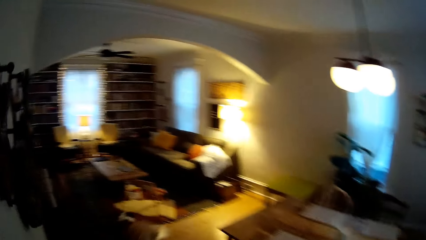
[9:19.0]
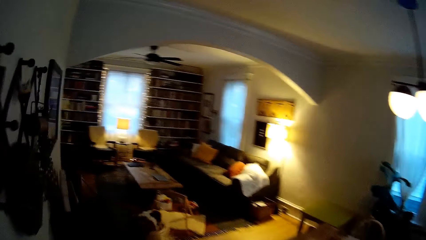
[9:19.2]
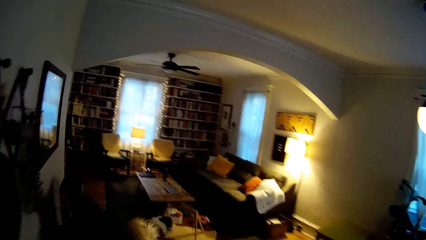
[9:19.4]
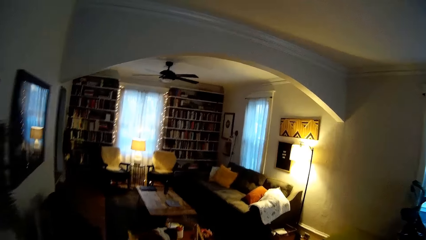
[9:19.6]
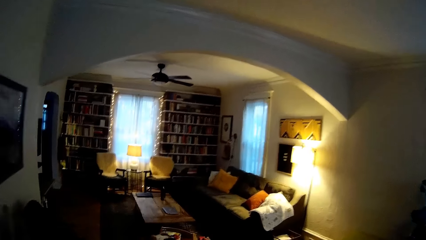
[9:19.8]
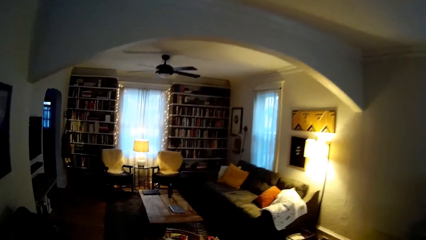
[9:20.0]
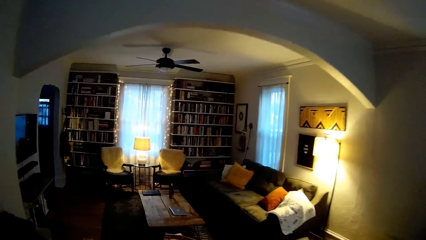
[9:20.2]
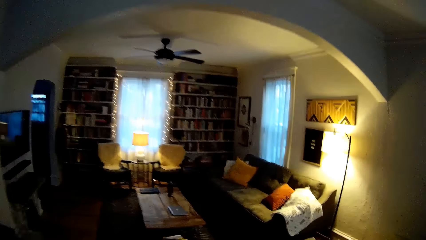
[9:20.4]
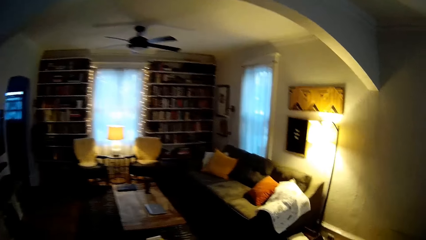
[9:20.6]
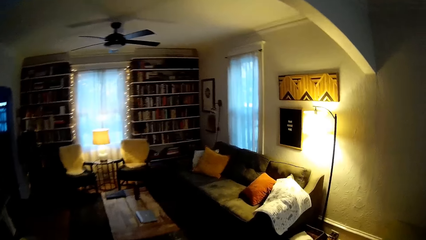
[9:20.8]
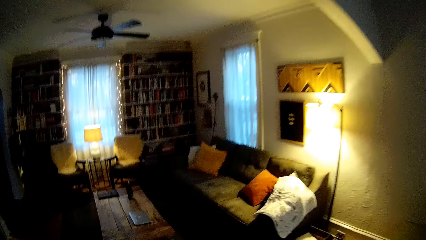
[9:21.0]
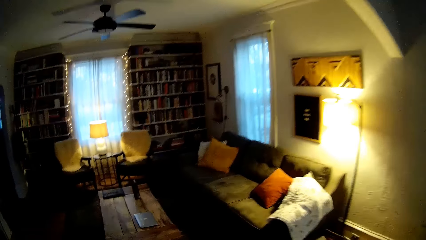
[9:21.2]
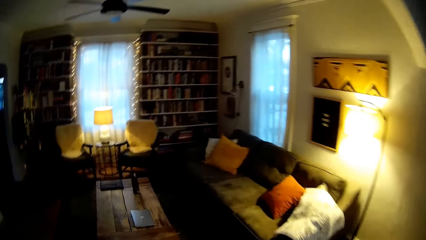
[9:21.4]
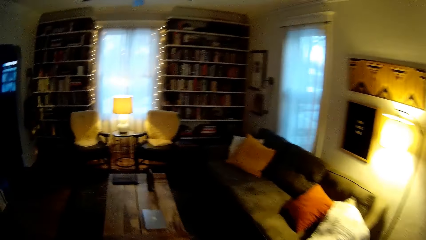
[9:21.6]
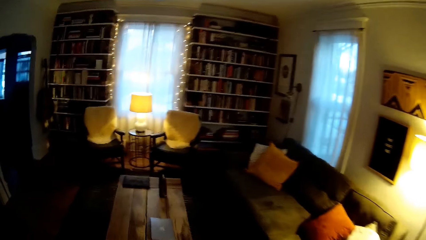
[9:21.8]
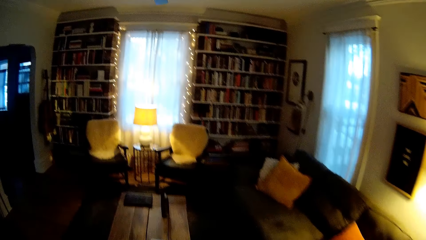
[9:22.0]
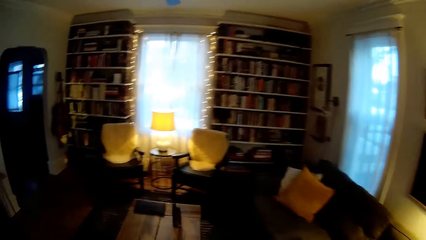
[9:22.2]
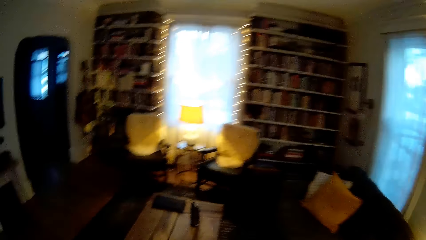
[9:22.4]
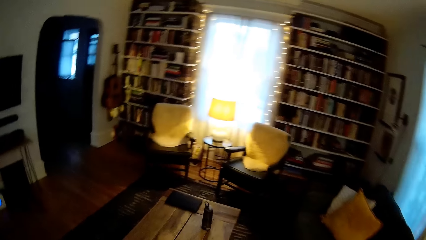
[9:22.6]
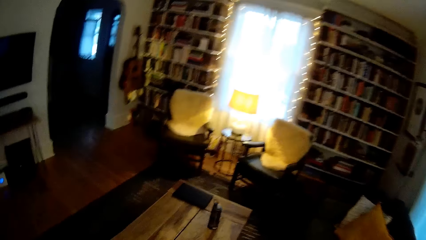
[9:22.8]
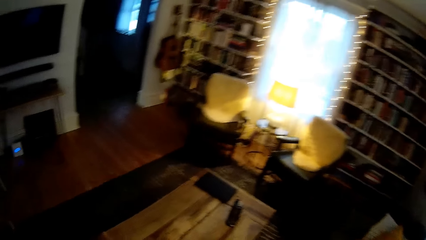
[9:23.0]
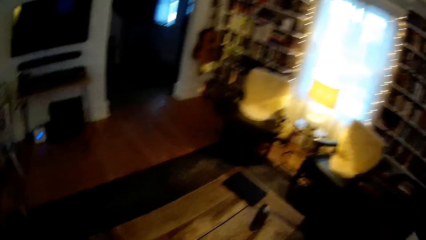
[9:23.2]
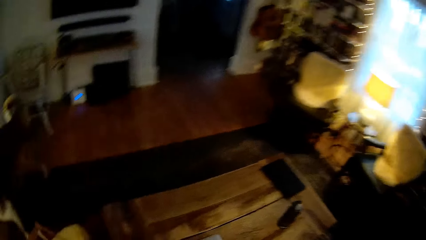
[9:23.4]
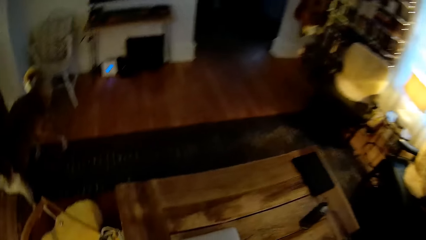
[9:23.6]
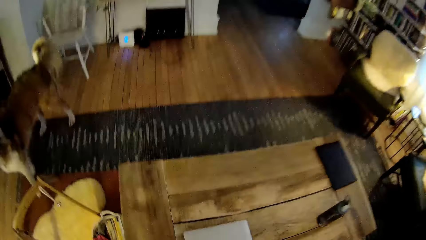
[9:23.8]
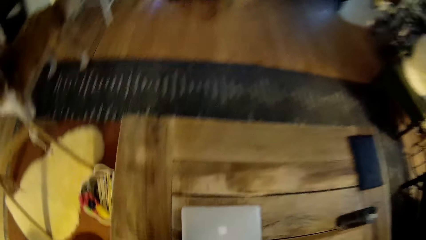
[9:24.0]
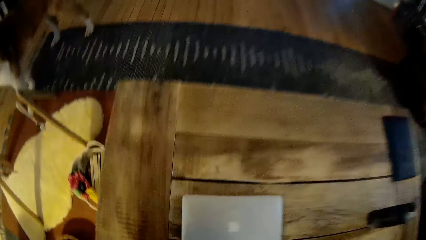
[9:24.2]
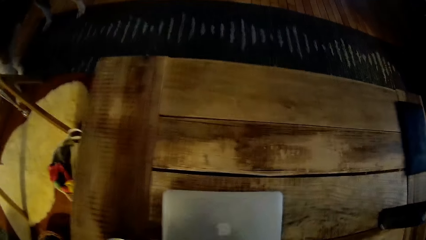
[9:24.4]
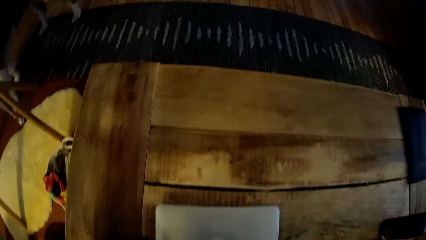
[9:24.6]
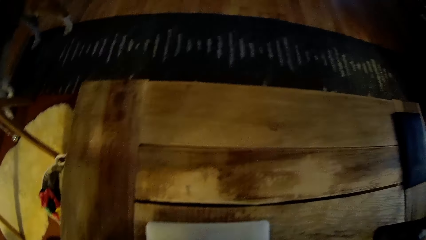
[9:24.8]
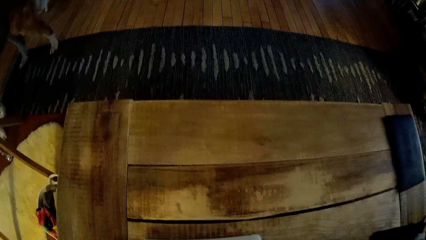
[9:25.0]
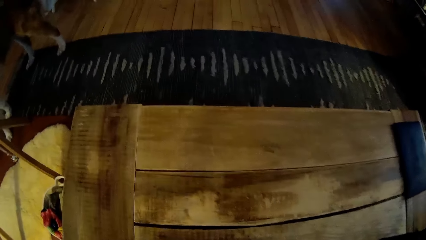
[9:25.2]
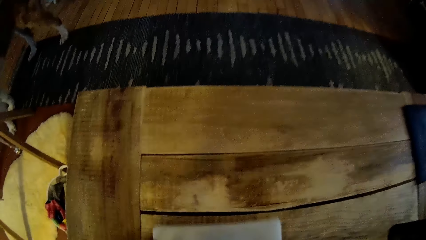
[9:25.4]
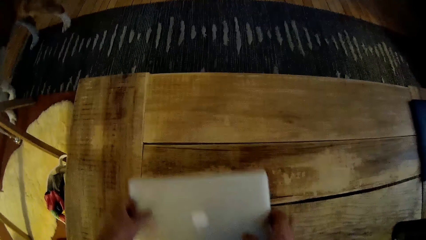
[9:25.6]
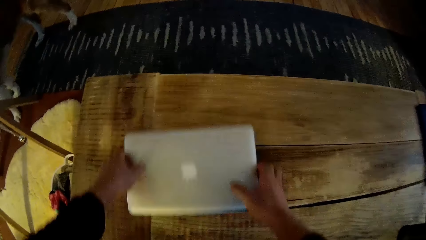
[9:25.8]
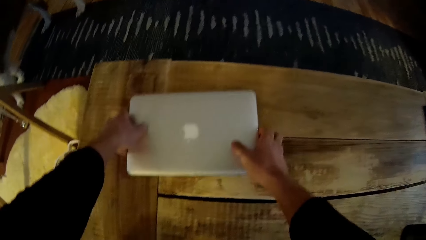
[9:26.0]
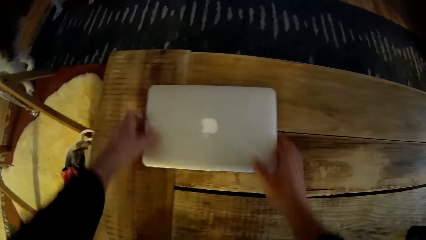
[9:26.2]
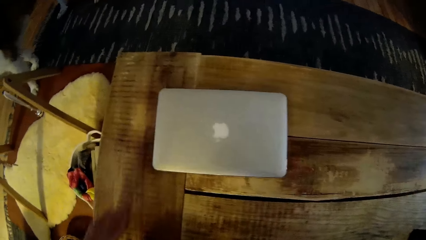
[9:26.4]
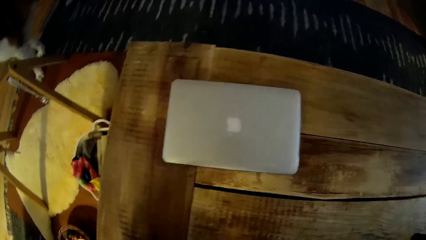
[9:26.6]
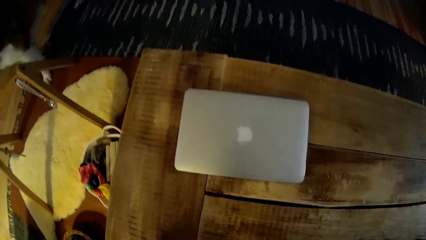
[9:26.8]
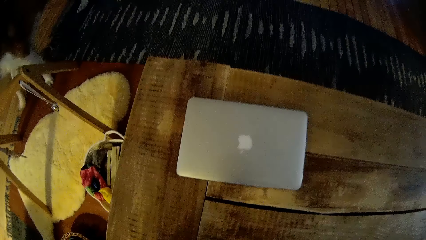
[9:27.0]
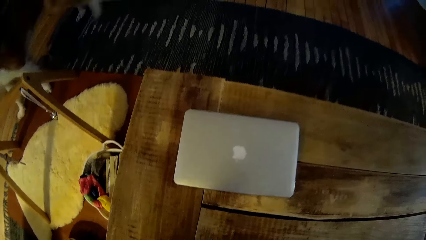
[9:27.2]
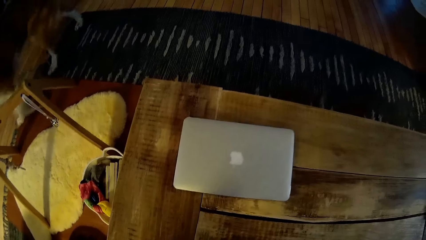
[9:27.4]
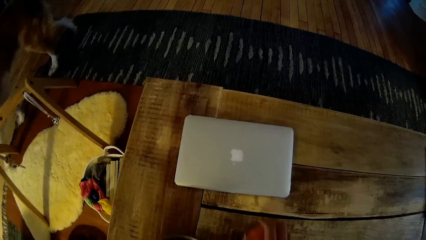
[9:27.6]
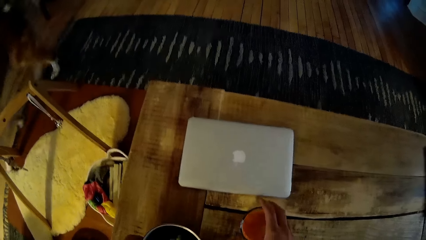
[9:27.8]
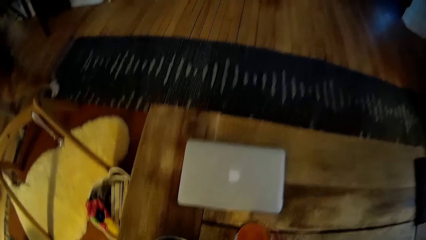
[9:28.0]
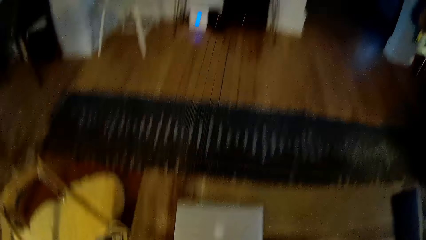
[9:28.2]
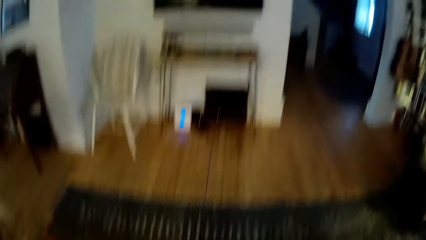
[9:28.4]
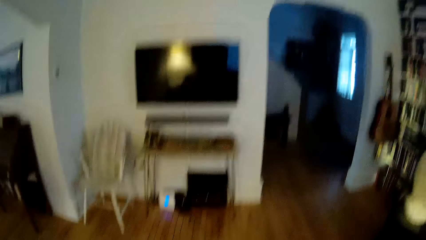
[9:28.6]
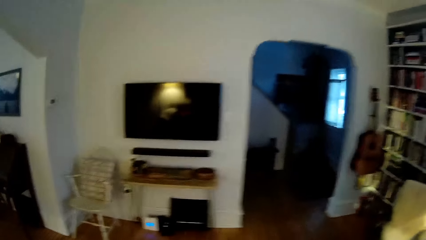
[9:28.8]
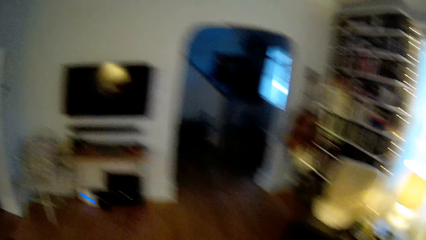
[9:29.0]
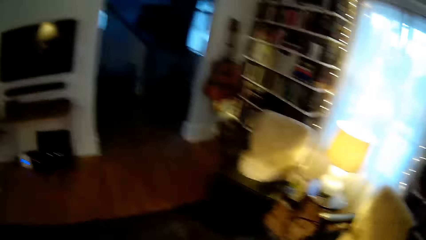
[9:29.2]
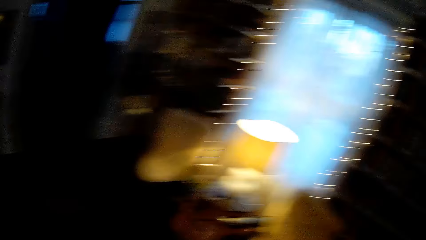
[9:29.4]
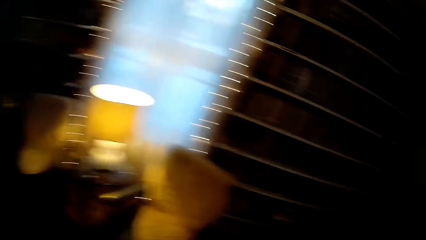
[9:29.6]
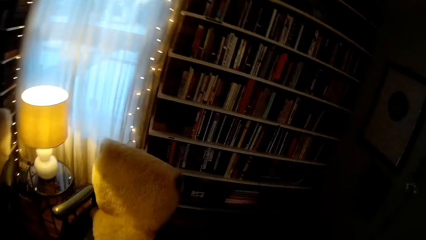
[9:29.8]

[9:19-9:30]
The camera wearer places a glass of juice on the table. They pick up a laptop from the table in the living room with both hands. They move the laptop. They drop the laptop on the table with both hands. They pull a chair. They move the glass of juice on the table. They walk around the house.

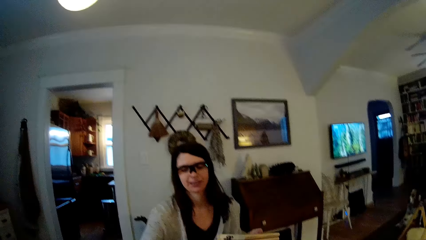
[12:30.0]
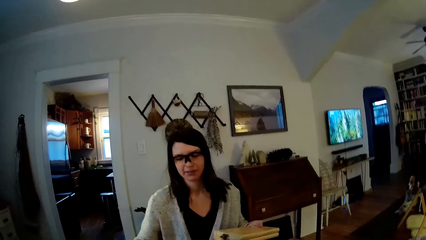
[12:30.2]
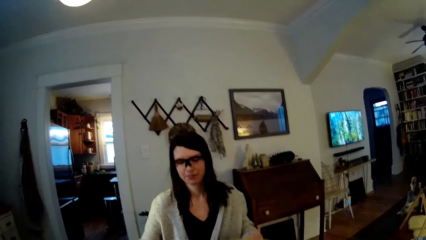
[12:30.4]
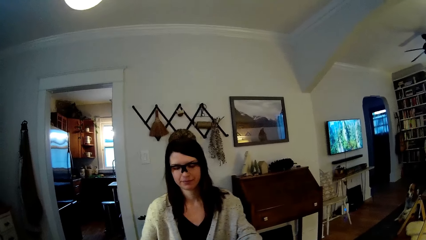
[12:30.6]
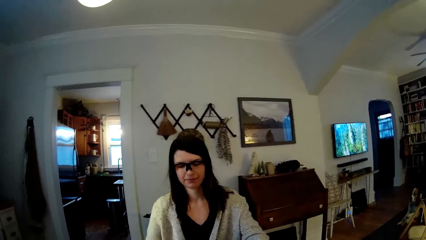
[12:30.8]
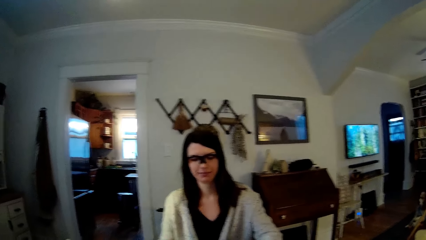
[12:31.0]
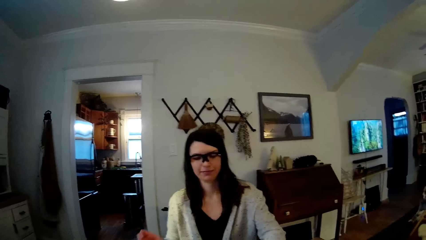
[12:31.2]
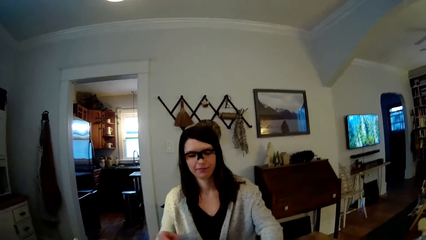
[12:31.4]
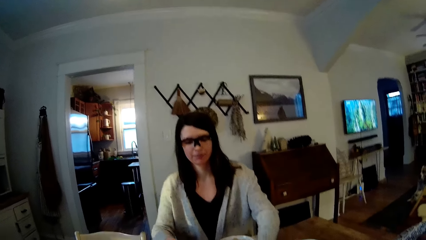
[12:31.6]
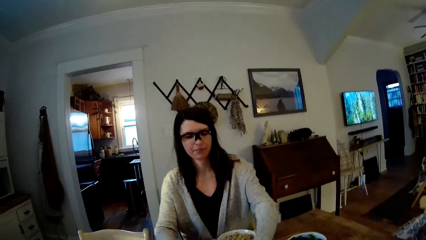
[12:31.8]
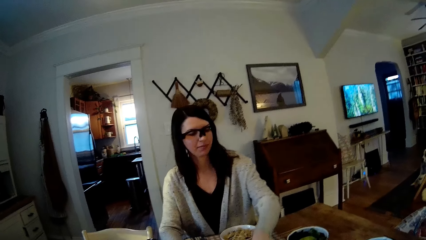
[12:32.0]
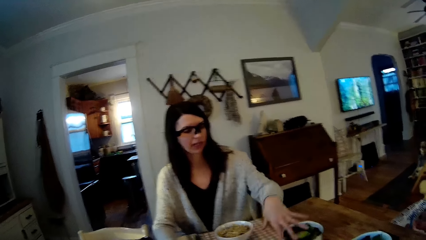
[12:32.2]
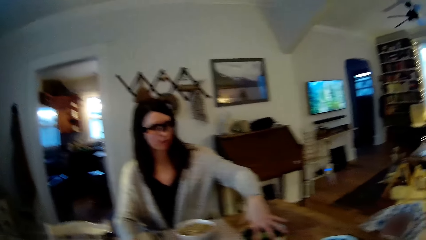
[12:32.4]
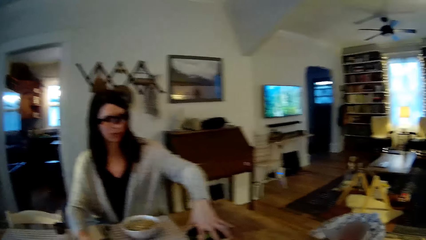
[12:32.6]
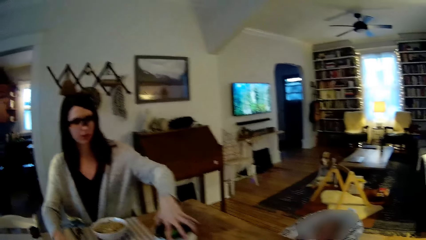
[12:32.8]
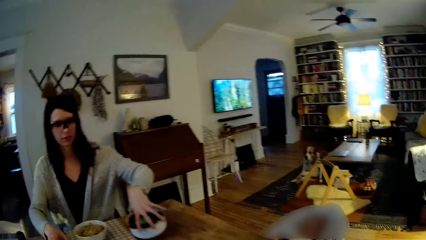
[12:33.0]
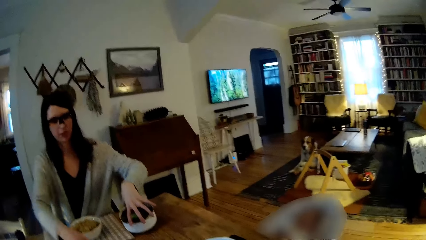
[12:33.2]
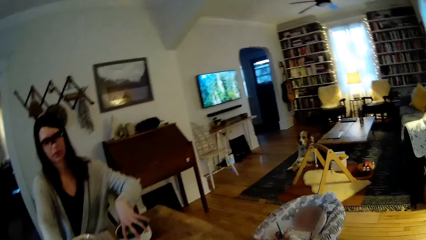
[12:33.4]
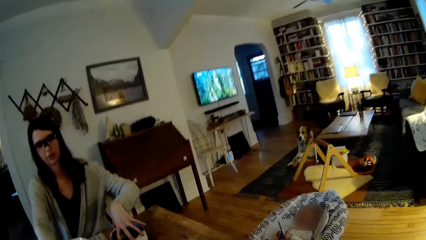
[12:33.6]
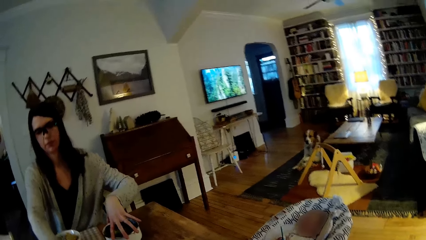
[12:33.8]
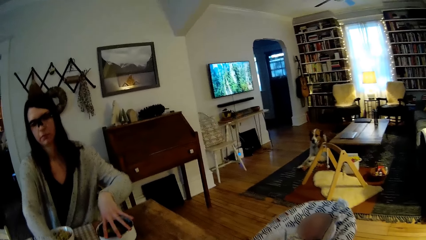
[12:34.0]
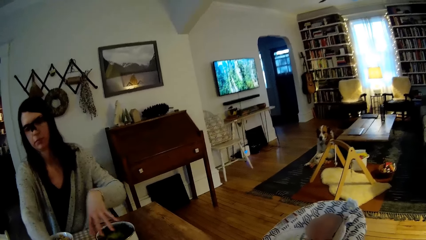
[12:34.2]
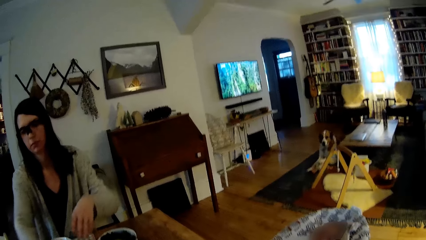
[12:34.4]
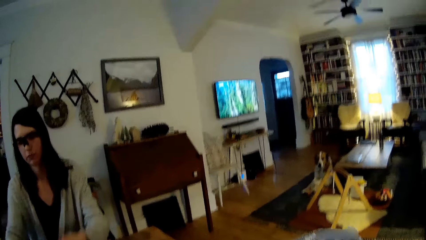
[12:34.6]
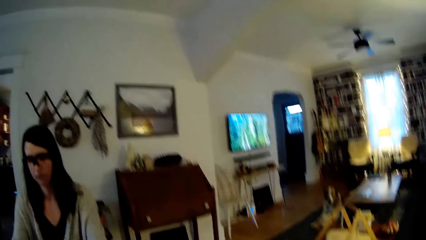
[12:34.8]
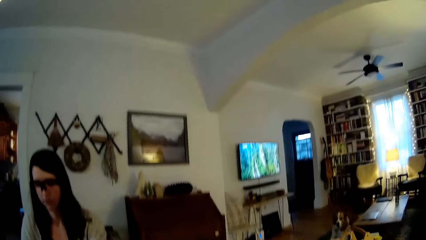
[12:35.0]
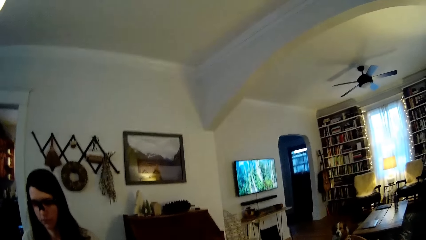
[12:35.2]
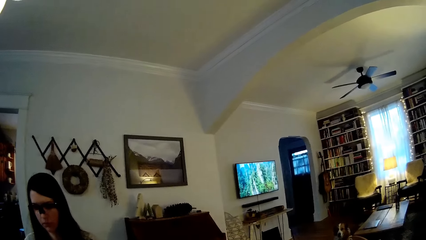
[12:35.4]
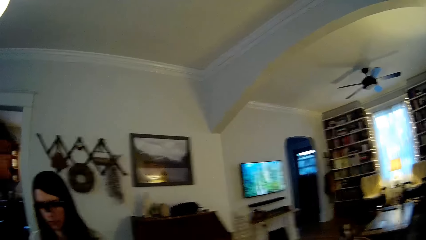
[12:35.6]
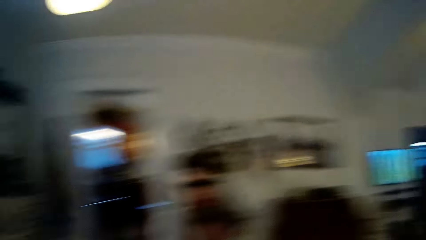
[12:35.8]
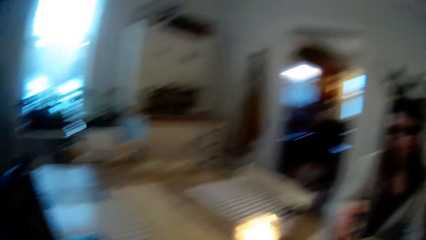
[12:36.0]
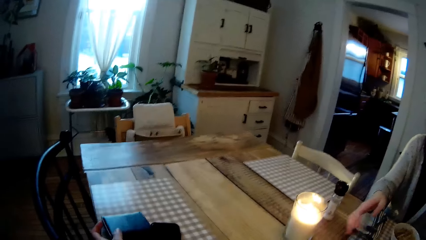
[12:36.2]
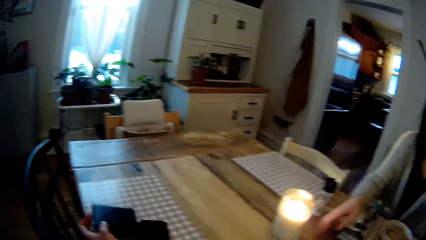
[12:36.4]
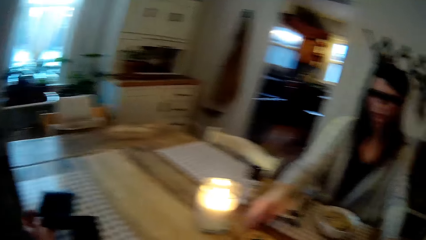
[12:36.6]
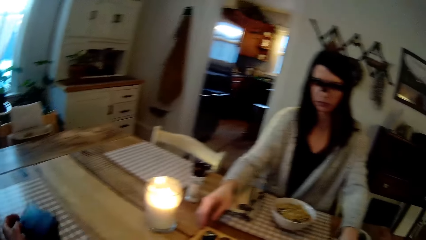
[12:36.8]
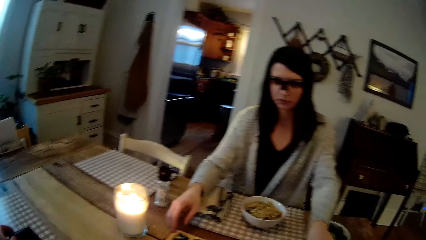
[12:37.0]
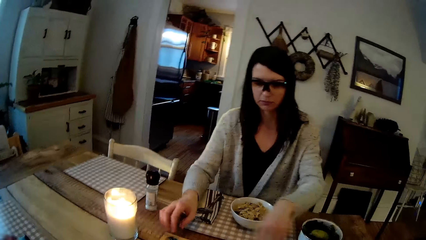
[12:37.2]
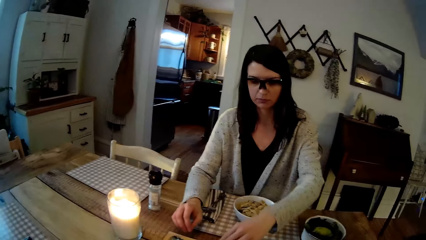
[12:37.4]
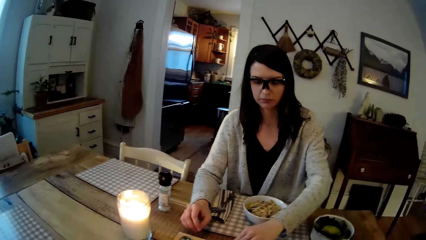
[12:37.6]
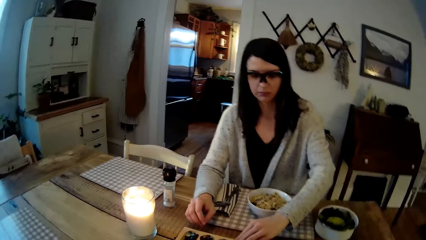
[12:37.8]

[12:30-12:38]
A woman places the bao game on the table. The camera wearer converses with the woman. The woman moves a bowl on the table. The woman picks up the plate of food from the table with her left hand and drops the plate of food in her left hand on the table. The woman sets the bao game. The camera wearer looks around the table. They place something on the table.
